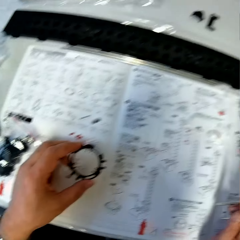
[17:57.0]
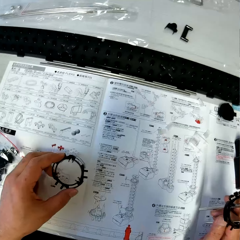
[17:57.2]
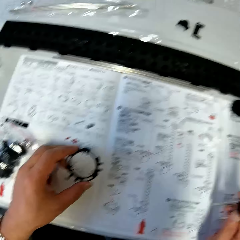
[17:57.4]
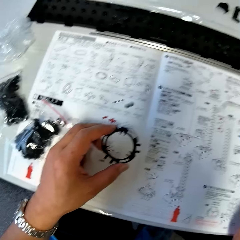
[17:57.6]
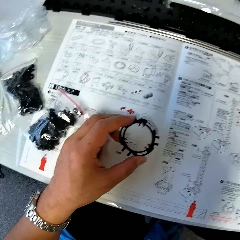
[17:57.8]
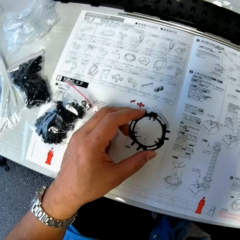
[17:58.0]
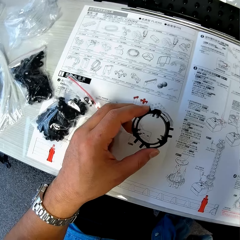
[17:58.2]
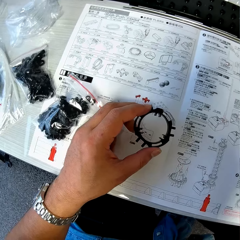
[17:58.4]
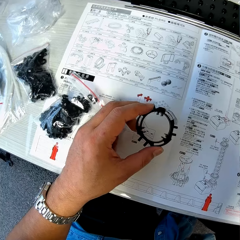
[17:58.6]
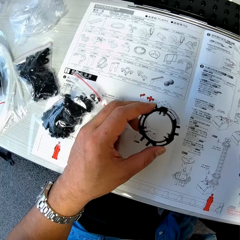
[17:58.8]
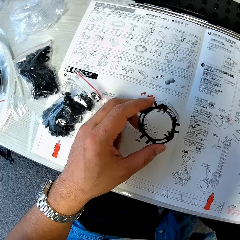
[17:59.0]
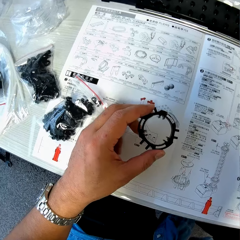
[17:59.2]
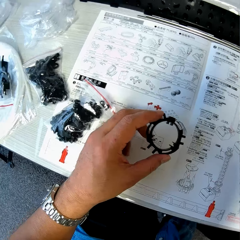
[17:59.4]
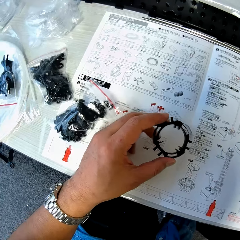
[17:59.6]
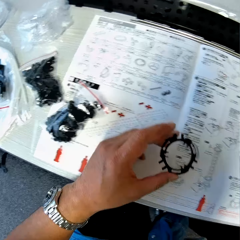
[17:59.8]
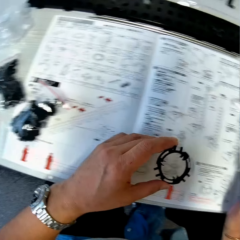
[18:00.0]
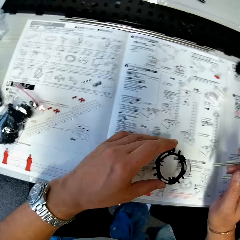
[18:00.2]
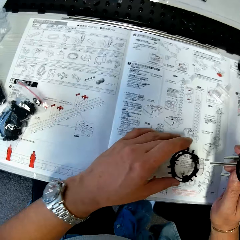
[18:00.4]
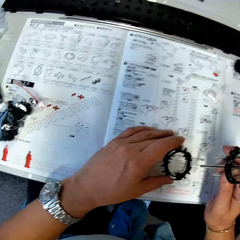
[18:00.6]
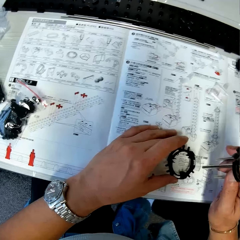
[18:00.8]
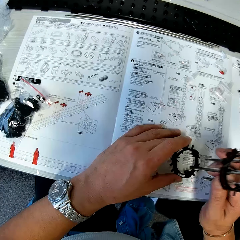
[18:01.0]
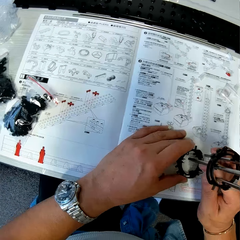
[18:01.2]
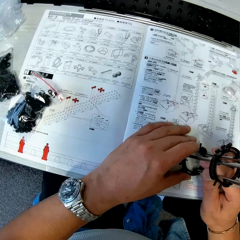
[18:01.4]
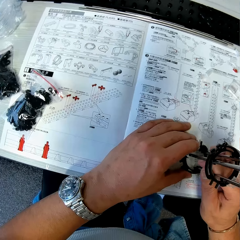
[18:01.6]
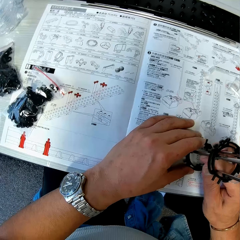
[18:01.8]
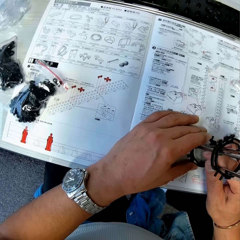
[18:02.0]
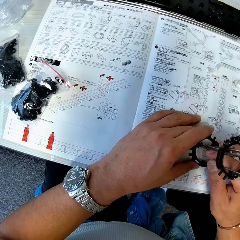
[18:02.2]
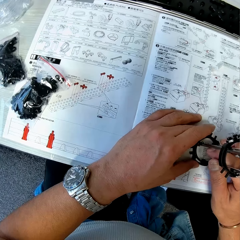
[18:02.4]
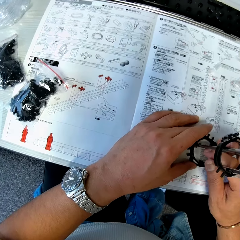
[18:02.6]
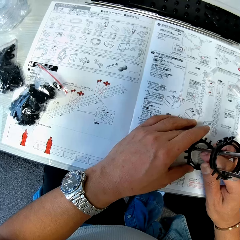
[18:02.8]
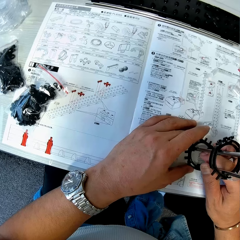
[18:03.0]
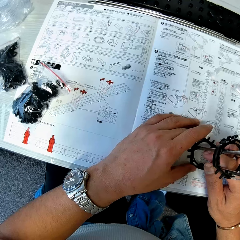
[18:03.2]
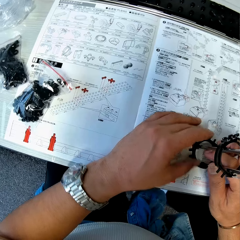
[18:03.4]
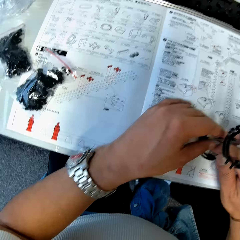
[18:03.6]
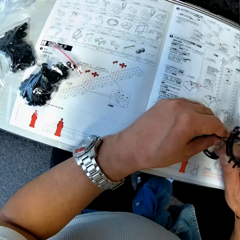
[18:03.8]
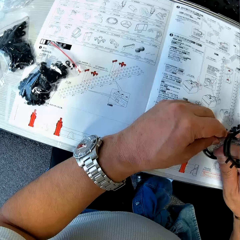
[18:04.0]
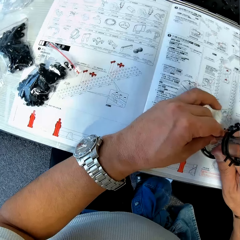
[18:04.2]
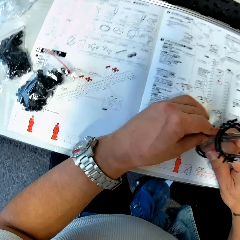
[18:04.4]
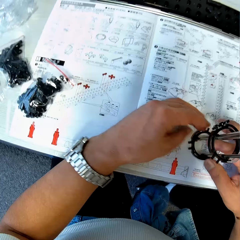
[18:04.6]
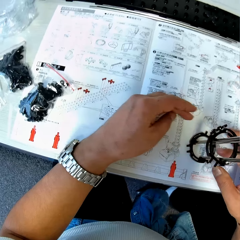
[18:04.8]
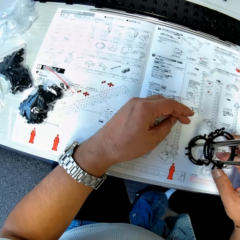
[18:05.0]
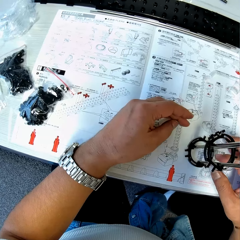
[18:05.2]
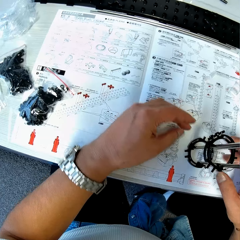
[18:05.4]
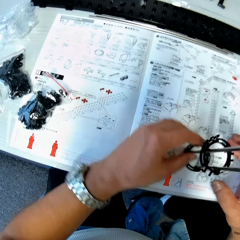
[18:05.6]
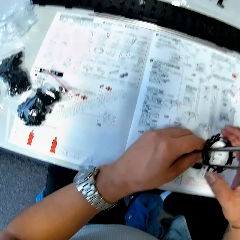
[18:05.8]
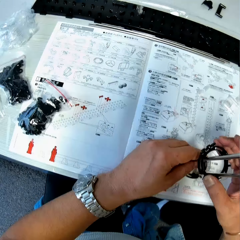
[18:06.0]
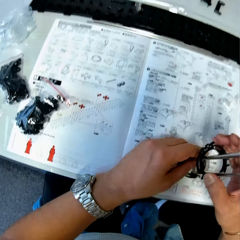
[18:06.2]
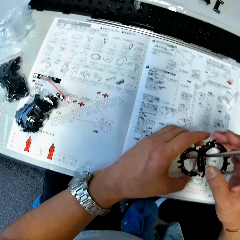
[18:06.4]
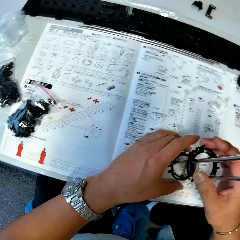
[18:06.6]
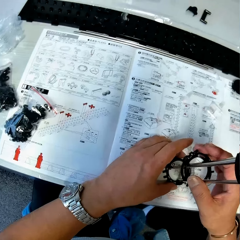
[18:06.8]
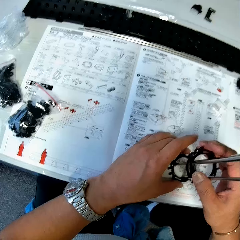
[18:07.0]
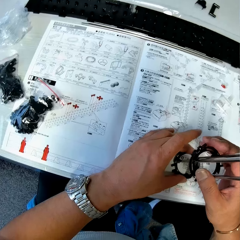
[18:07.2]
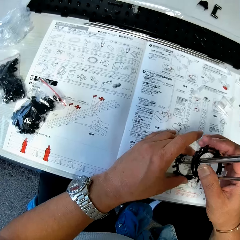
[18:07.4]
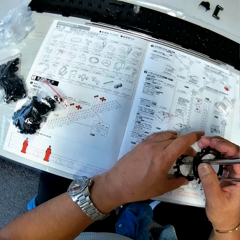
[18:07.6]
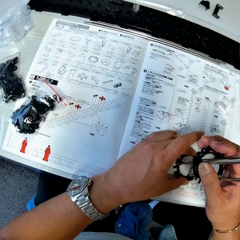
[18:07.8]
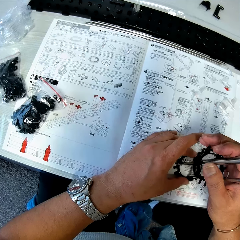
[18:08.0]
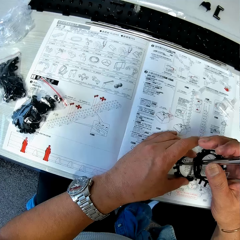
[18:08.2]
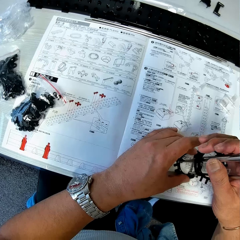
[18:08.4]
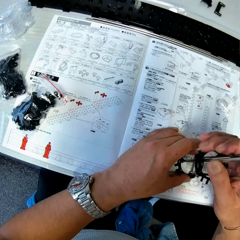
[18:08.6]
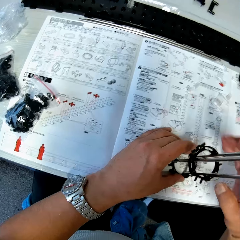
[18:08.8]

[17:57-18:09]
The camera wearer drops the piece on the table. They fix the rods to the piece on the table. They return something to the metal.

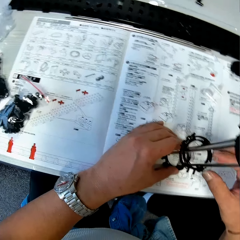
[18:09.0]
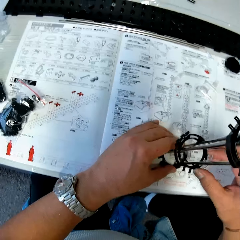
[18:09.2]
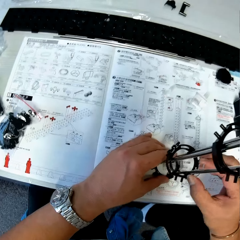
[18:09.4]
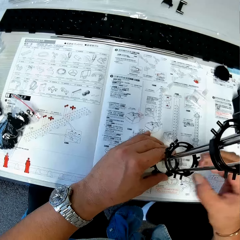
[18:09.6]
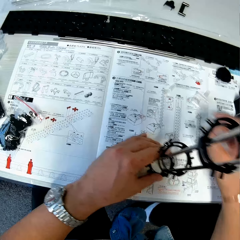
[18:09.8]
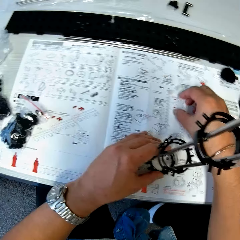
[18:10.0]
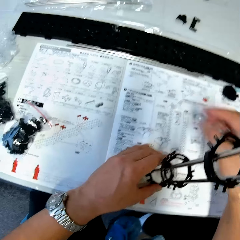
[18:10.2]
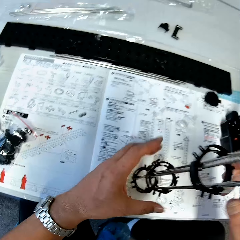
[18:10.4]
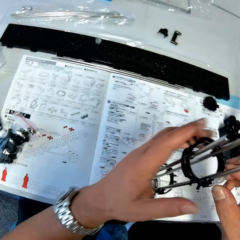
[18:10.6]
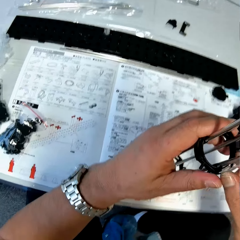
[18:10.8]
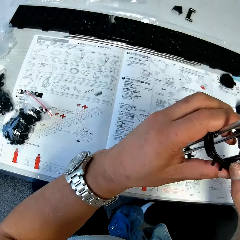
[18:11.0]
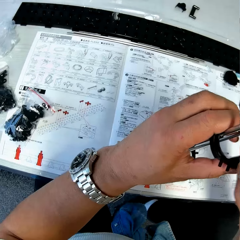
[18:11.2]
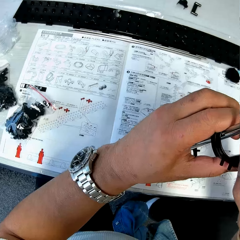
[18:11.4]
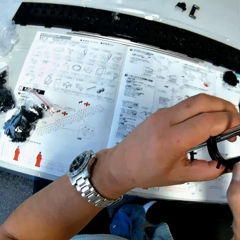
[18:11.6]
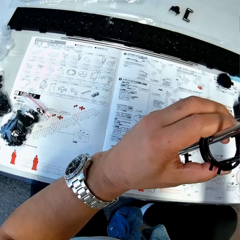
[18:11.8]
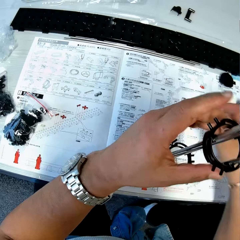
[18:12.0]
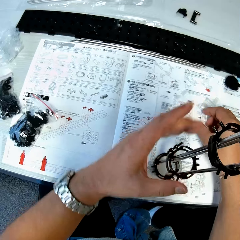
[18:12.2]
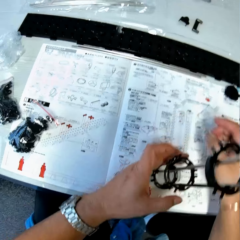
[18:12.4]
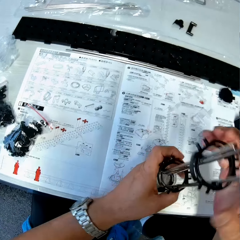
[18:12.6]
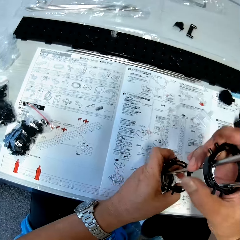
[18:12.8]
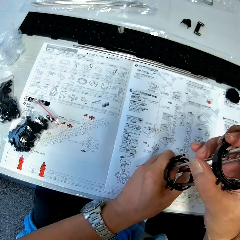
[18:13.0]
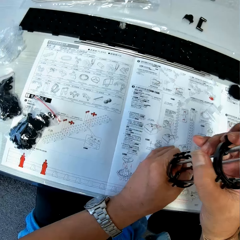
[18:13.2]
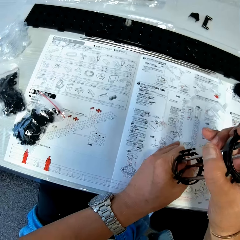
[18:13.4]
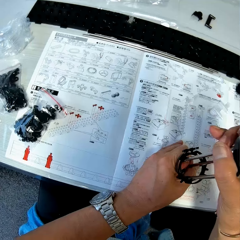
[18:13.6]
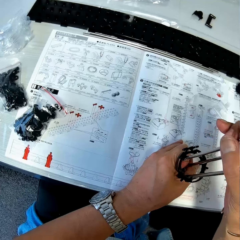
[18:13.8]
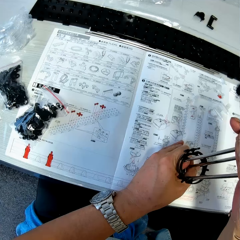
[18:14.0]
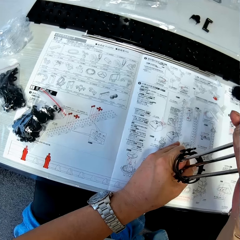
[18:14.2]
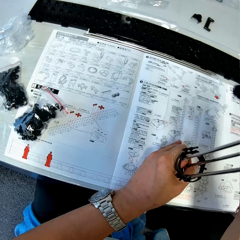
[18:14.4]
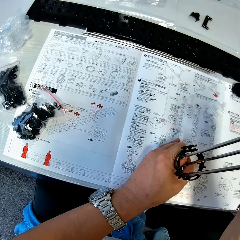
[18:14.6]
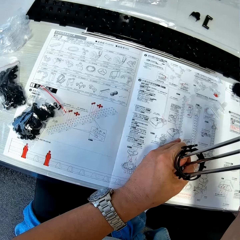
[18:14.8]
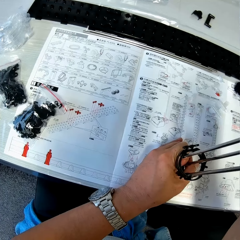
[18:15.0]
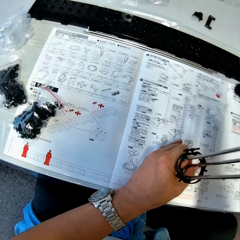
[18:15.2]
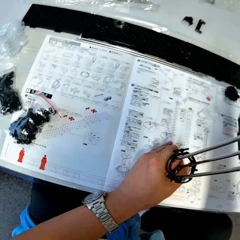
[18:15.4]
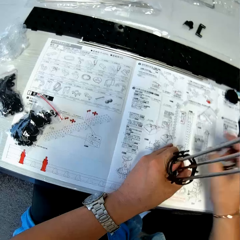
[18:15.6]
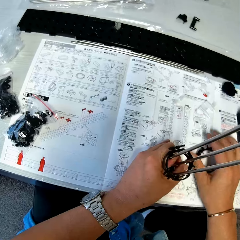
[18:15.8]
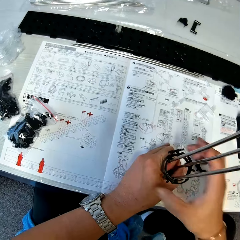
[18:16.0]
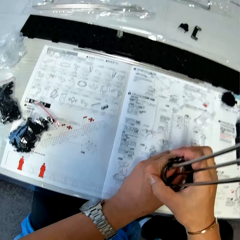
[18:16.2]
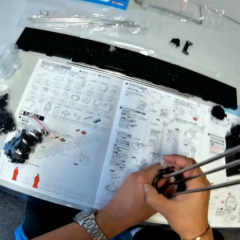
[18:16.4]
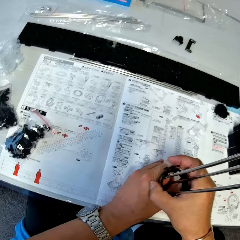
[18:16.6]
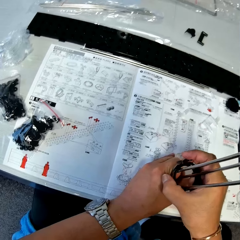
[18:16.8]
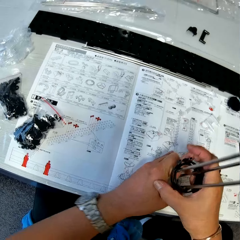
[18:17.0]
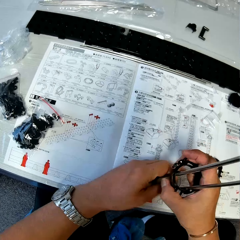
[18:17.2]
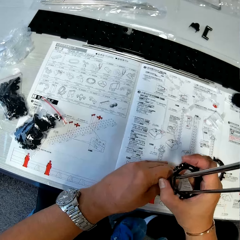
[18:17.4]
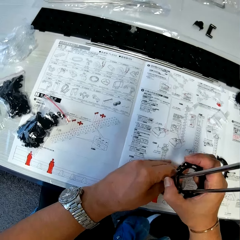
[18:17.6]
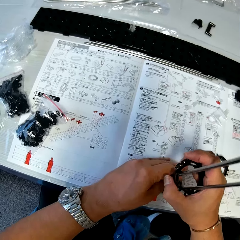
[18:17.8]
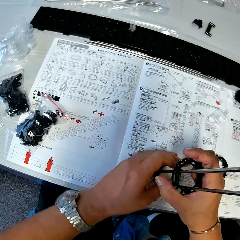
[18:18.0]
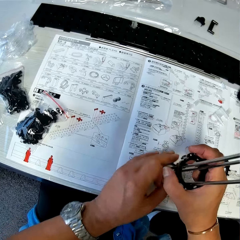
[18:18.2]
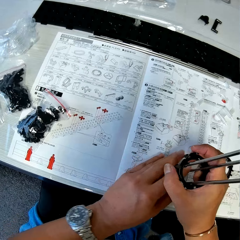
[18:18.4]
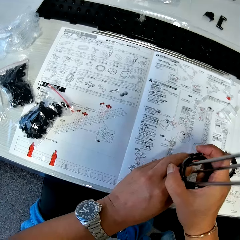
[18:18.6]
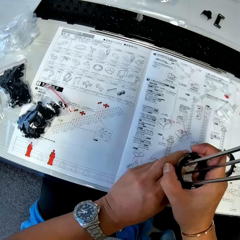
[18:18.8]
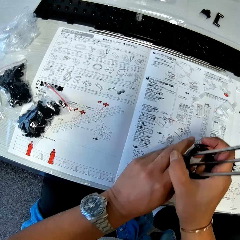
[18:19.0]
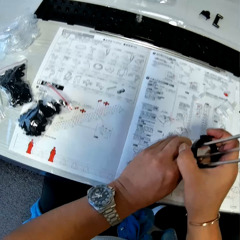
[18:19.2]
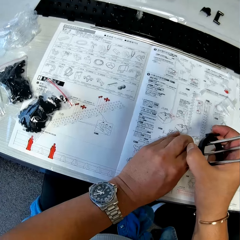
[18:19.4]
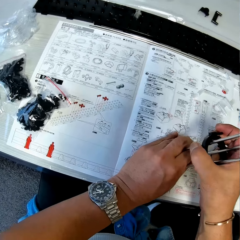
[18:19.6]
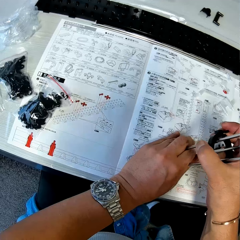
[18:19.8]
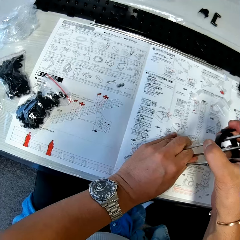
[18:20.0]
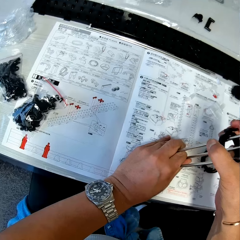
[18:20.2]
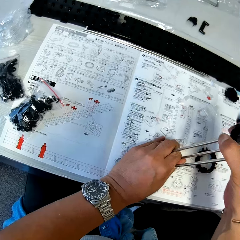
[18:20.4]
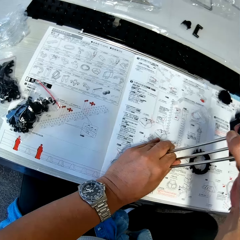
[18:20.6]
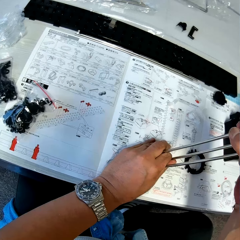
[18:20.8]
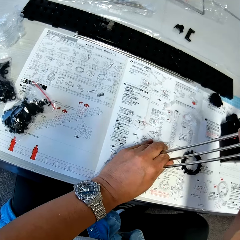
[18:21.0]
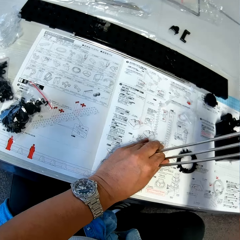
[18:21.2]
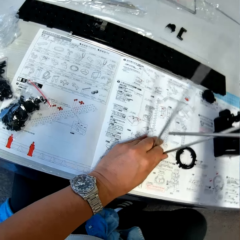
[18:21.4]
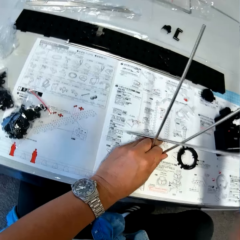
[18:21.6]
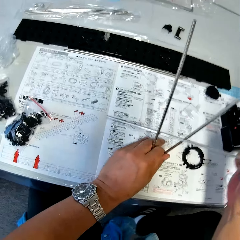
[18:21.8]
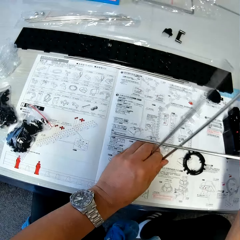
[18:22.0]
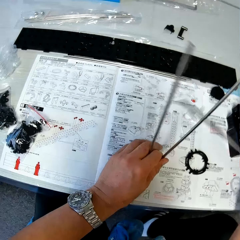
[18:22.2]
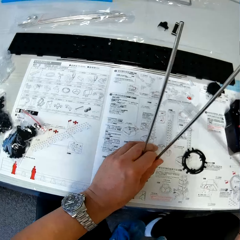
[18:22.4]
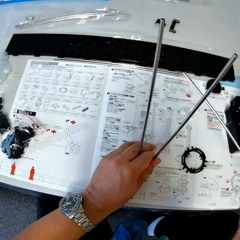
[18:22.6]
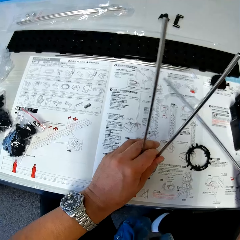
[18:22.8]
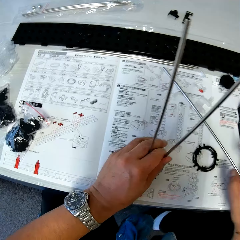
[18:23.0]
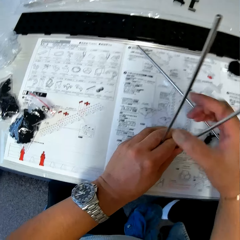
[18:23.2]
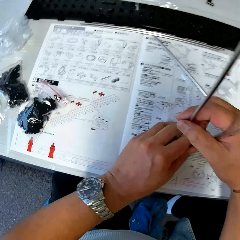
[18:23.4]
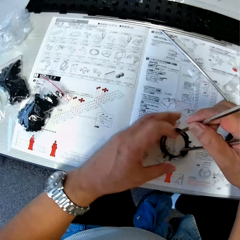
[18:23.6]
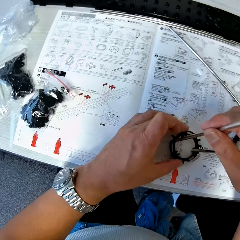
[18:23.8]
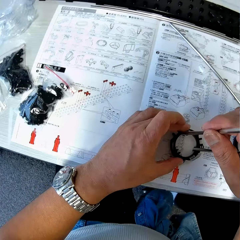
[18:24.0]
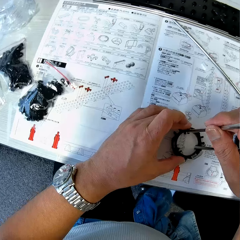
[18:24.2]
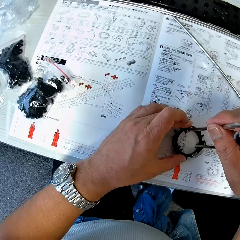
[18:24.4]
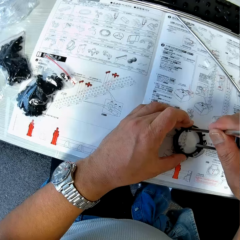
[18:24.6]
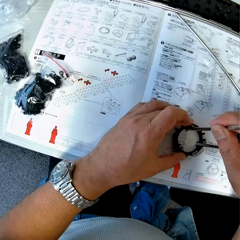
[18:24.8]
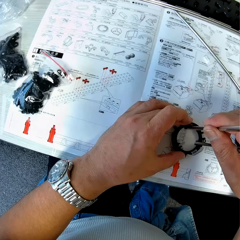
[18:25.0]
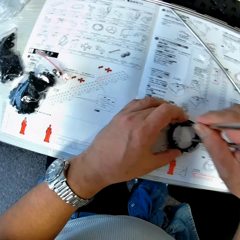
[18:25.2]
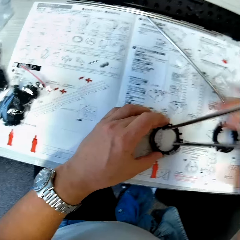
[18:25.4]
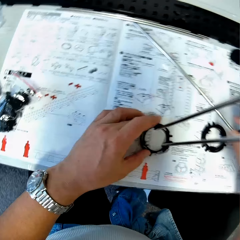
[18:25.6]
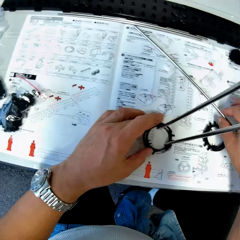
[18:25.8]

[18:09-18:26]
The camera wearer detaches a piece from the rods on the table with his right hand. He drops the piece on the table. He detaches a piece from the rods on the table with his right hand. He drops the piece on the table. He pulls out a piece from the rods on the table with his right hand. He drops the piece on the table. He disconnects the elevator ring from the shaft. He pulls out a piece and a rod from the rods. He puts the elevator ring and the shaft on the table. He adjusts the shaft on the elevator ring. He fixes a rod on the piece with his right hand.
